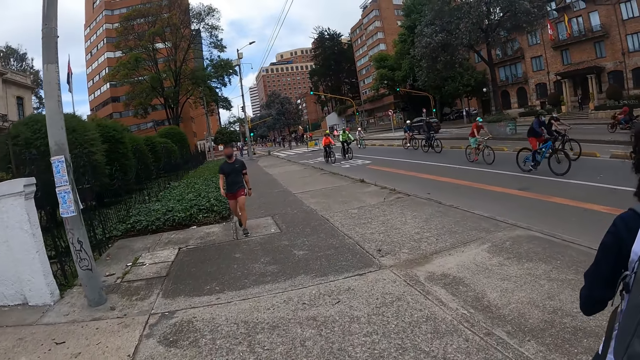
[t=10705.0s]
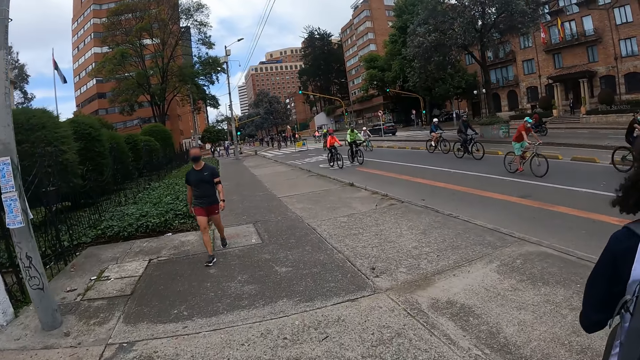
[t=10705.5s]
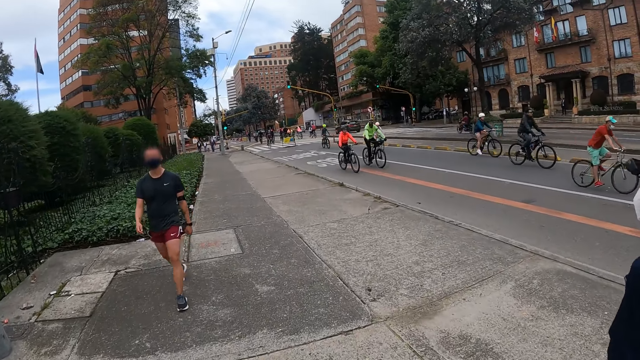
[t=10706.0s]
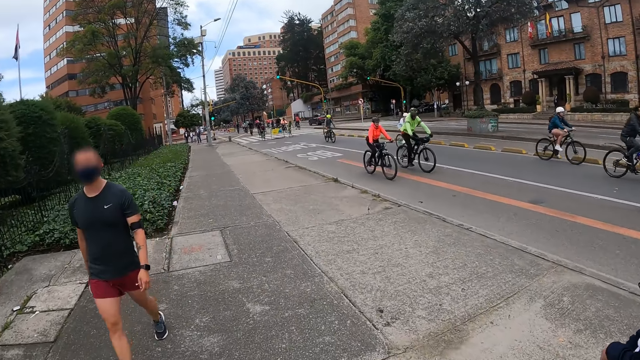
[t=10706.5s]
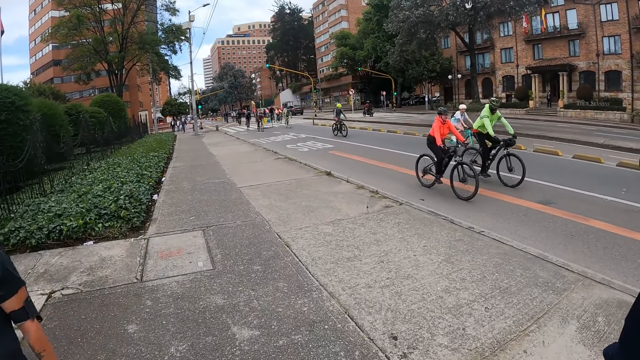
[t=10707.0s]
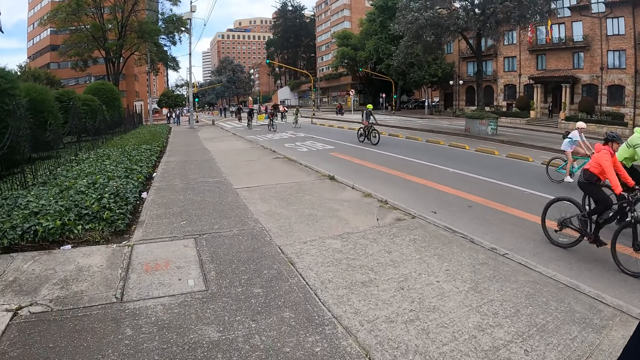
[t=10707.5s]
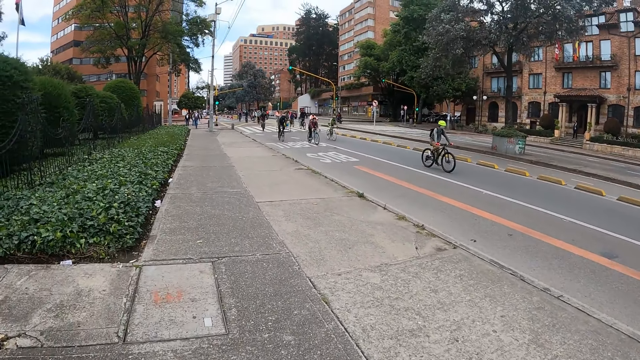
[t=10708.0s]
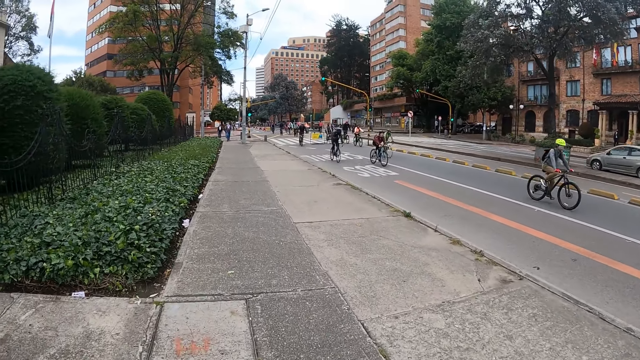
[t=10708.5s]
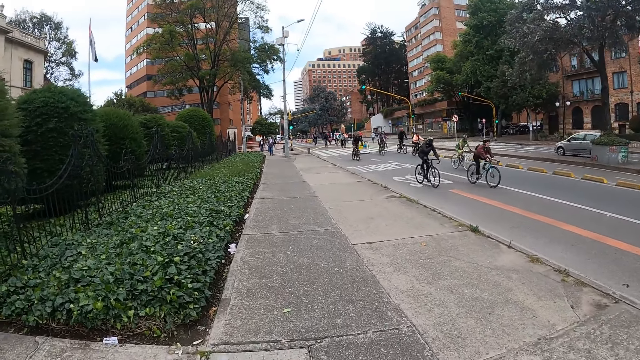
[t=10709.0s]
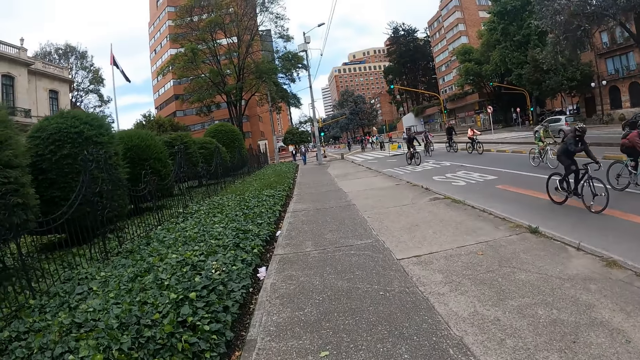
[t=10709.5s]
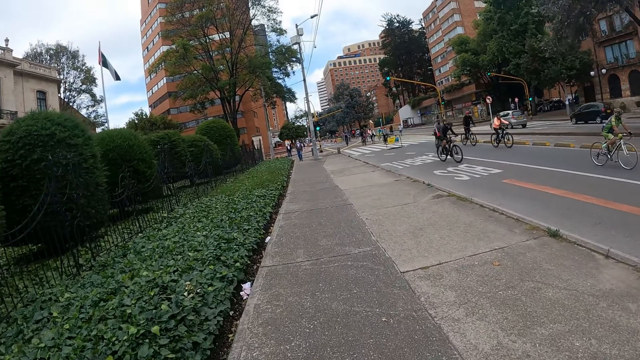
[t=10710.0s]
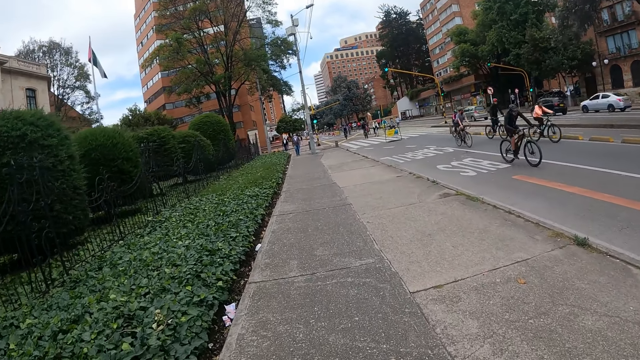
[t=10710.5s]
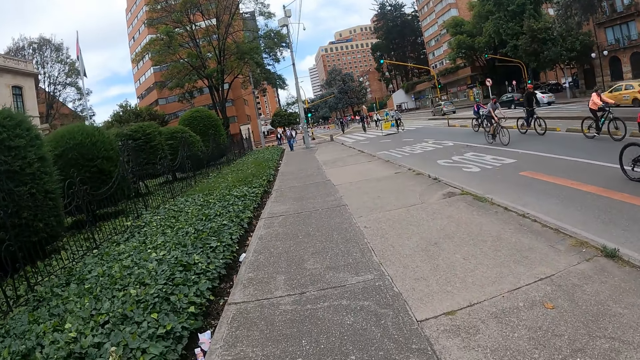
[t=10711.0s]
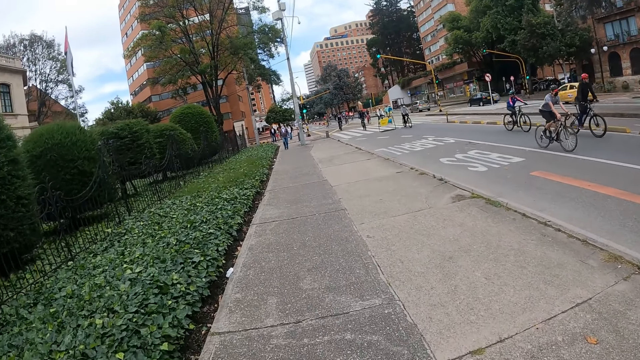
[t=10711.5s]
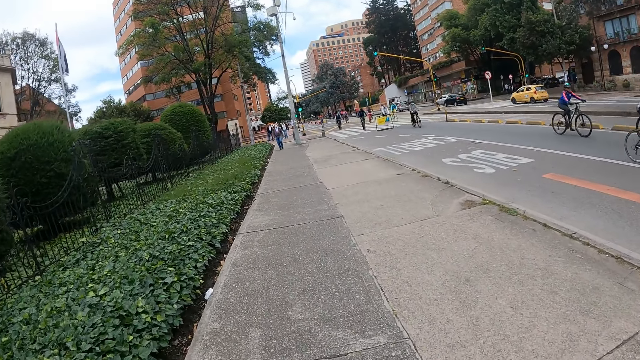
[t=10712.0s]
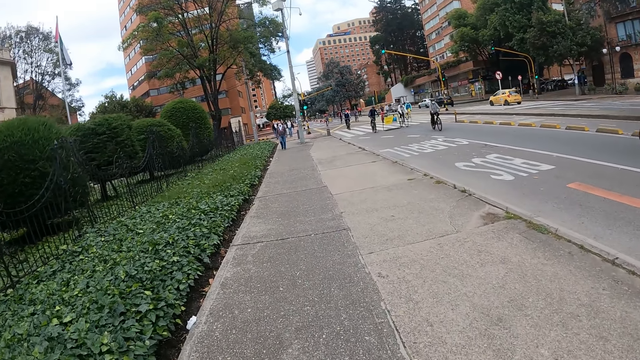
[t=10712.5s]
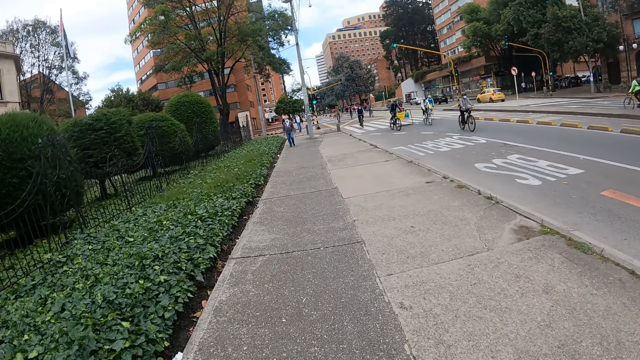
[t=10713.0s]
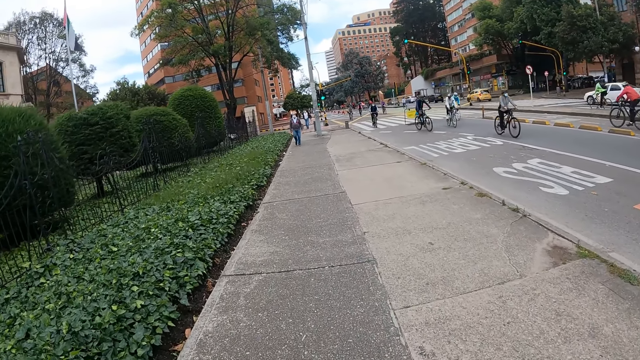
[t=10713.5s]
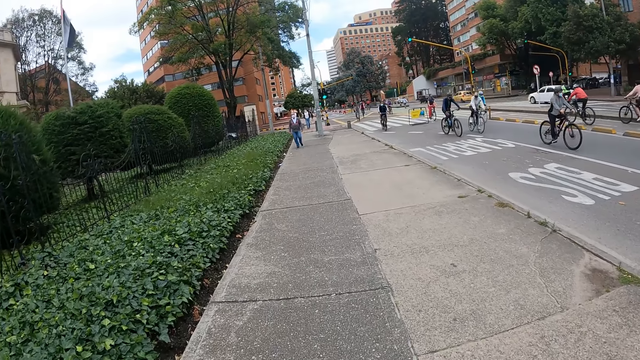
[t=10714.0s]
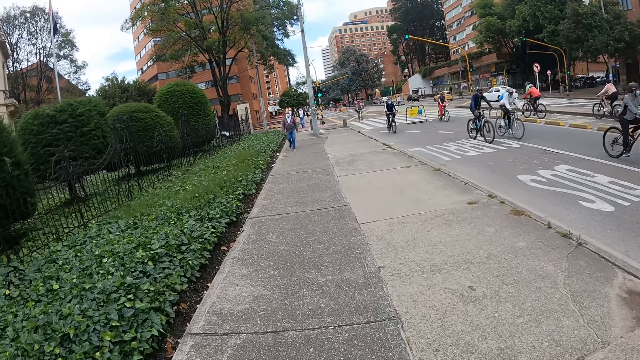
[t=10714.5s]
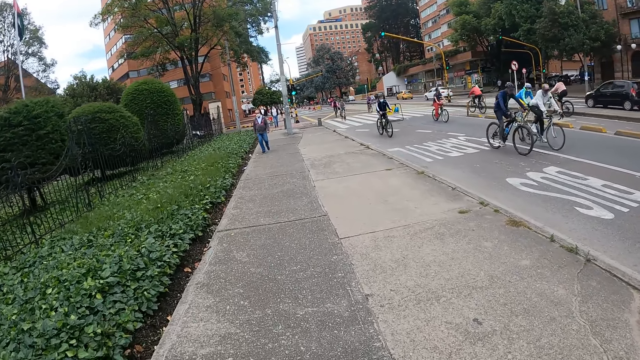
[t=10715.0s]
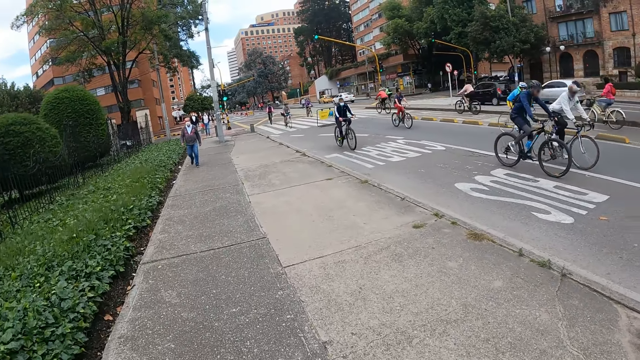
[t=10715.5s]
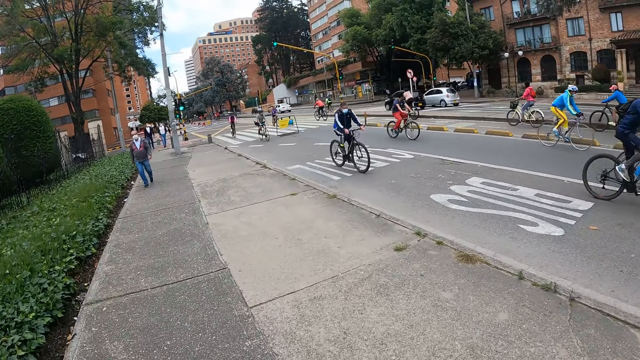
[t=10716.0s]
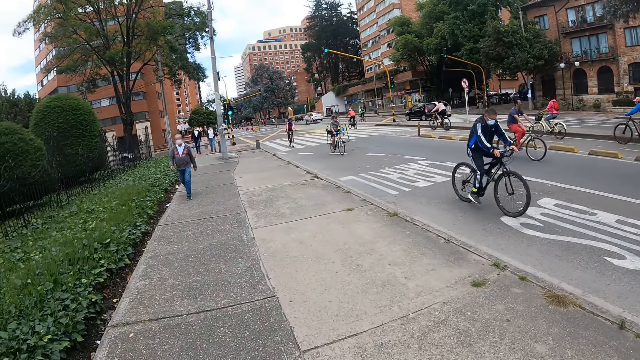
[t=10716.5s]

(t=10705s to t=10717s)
A man walks past the camera wearer.

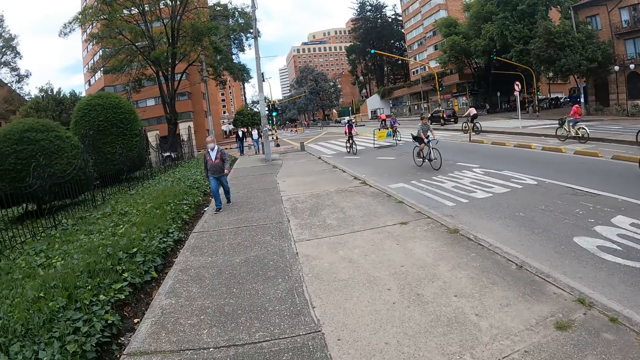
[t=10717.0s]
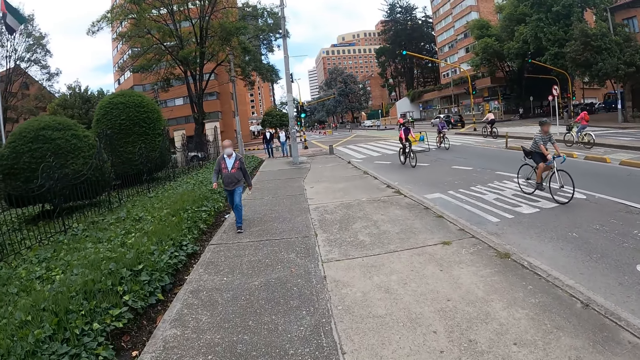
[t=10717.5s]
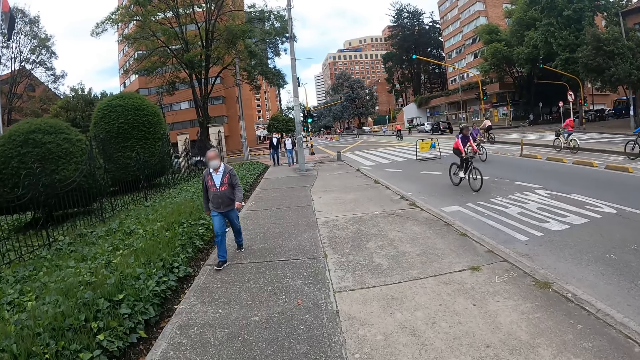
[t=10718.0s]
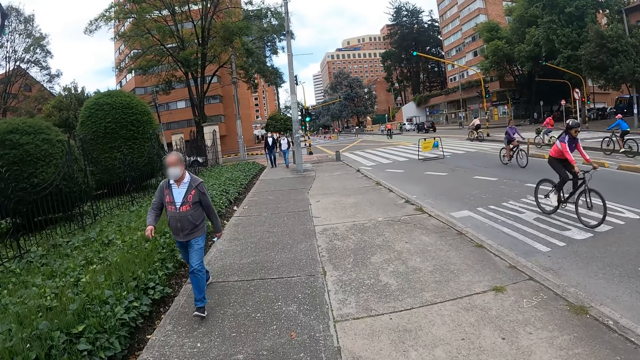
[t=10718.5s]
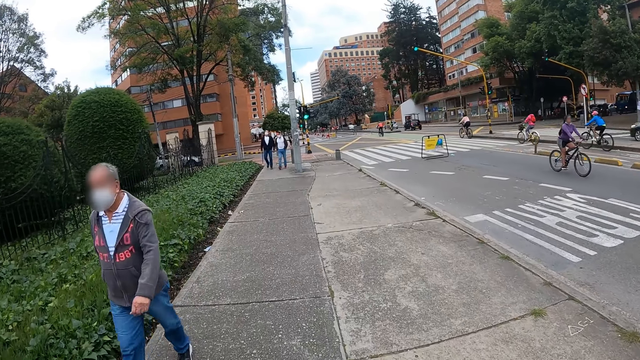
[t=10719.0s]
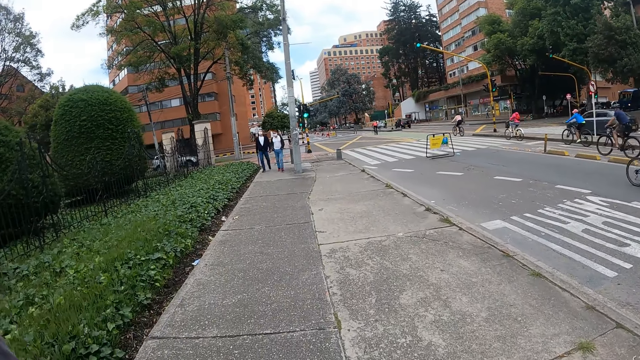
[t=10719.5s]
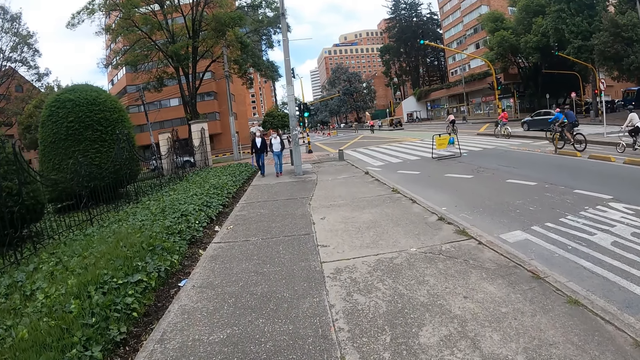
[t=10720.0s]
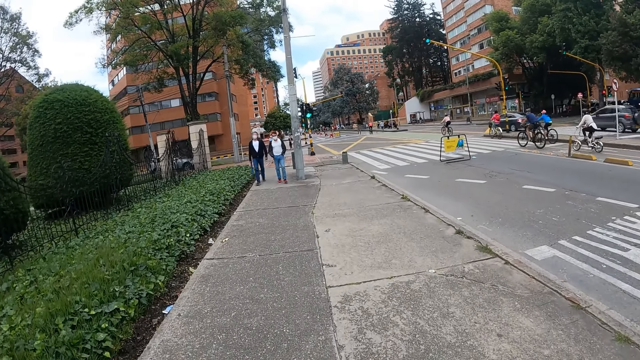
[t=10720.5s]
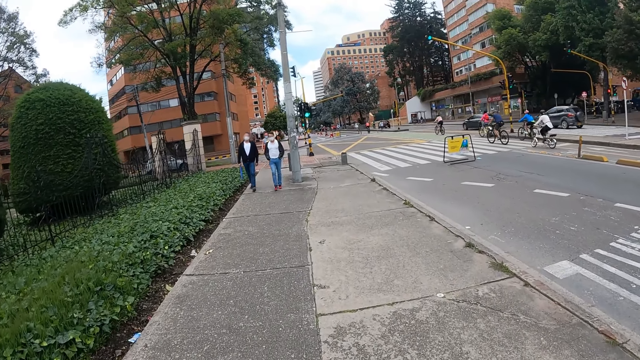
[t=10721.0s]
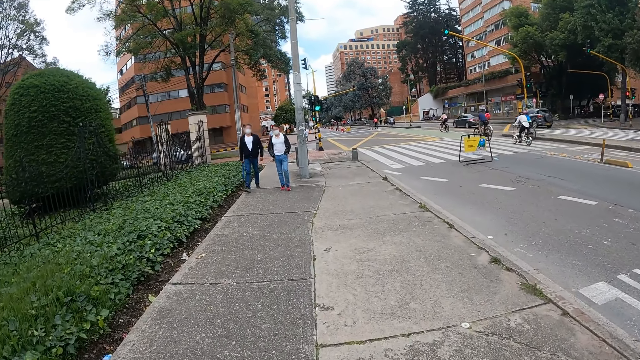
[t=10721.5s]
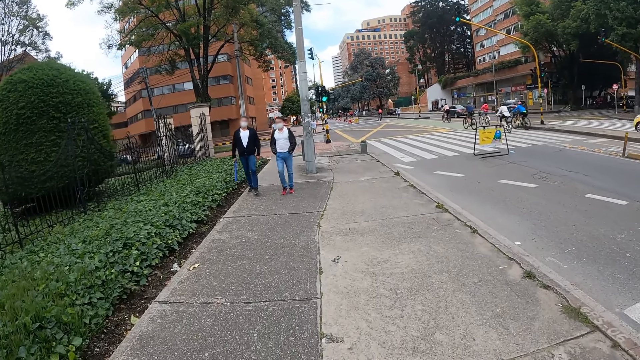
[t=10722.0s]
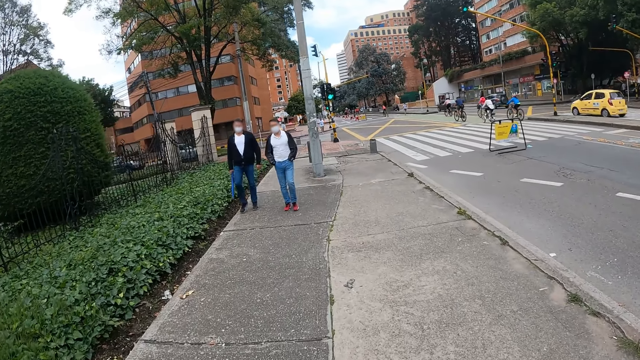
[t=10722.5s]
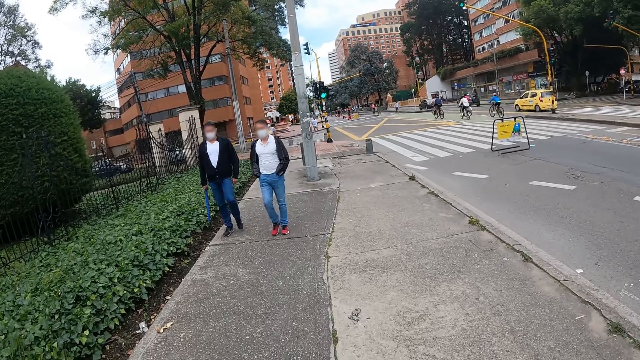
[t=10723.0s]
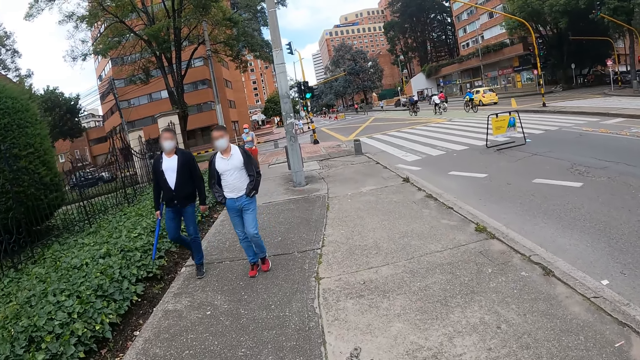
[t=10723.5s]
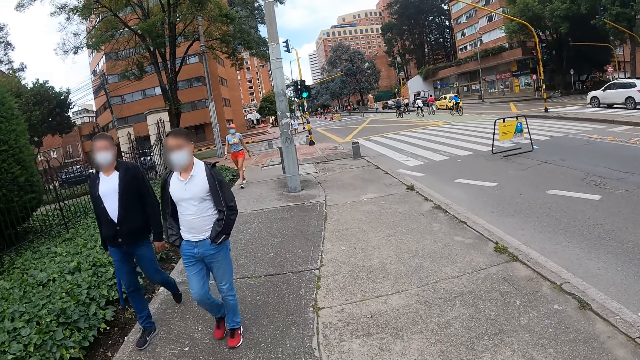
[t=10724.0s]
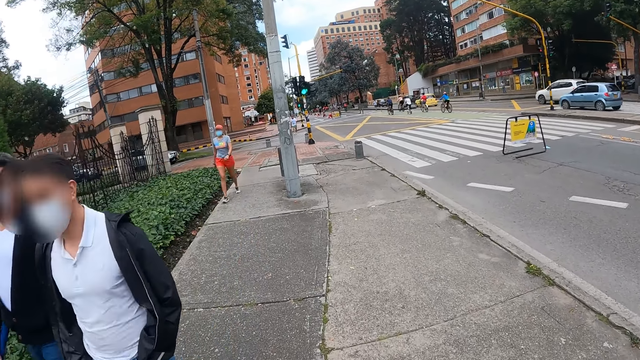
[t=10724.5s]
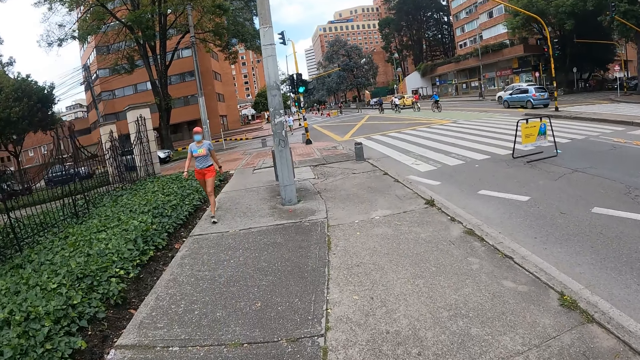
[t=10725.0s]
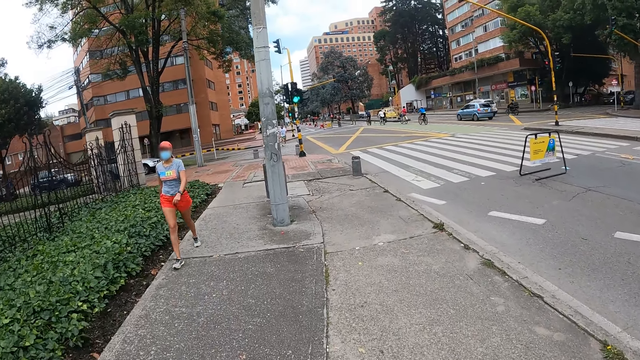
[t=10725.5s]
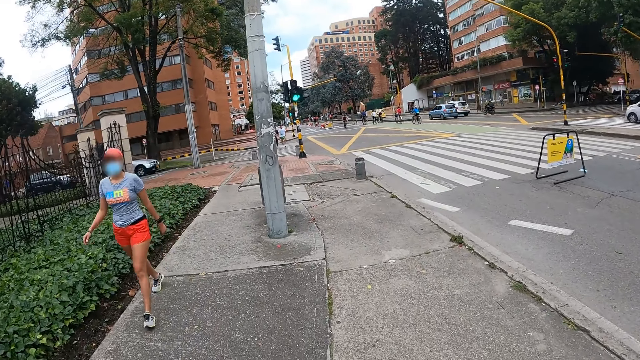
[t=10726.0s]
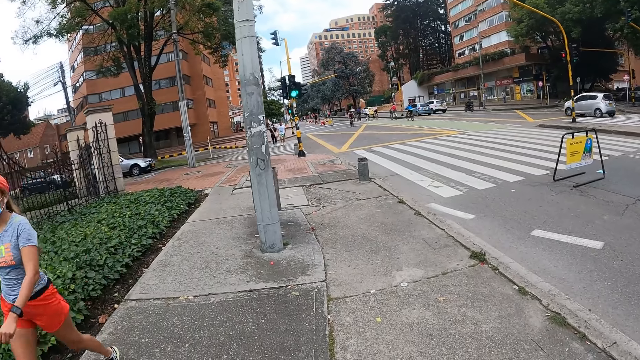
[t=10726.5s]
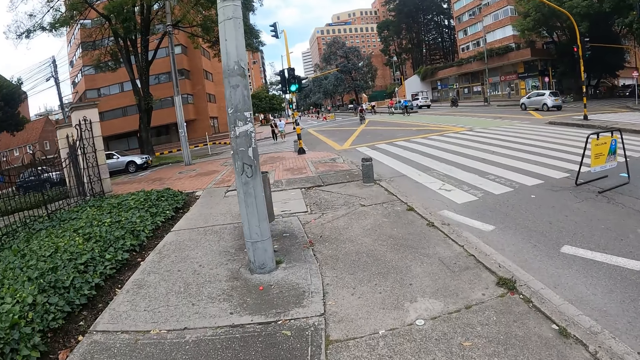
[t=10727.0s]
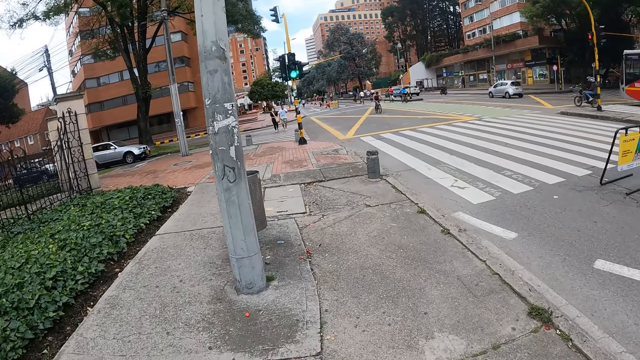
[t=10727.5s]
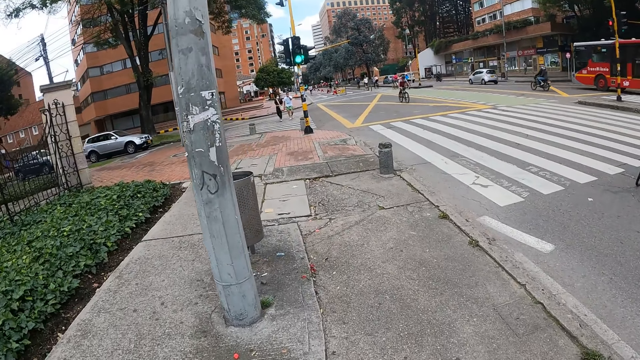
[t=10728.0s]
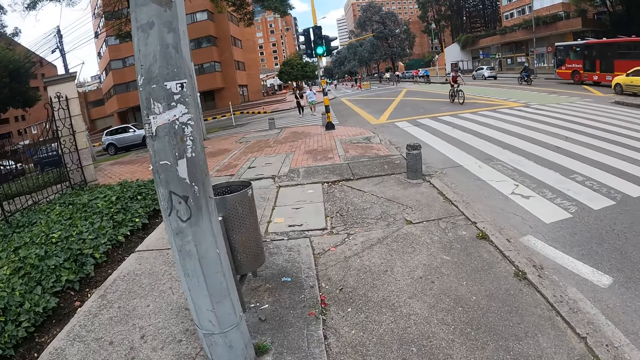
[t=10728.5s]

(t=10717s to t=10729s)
A man walks past the camera wearer. Another man walks past the camera wearer. A woman walks past the camera wearer.
